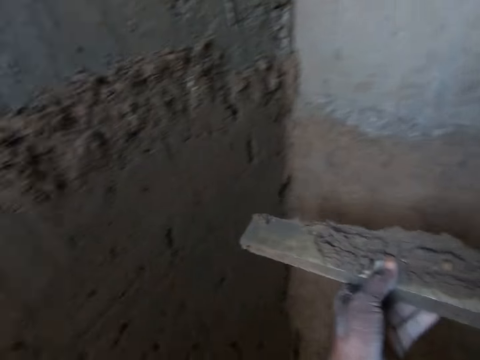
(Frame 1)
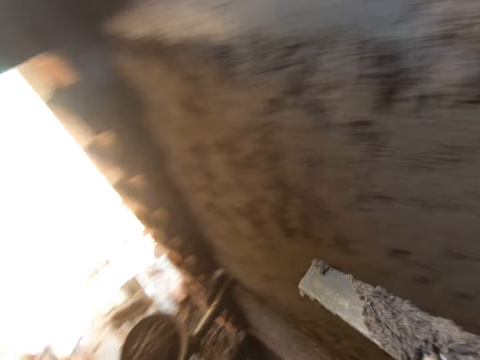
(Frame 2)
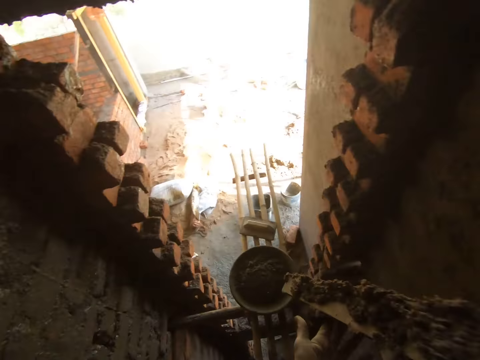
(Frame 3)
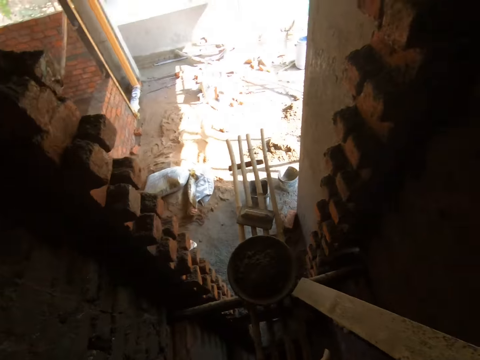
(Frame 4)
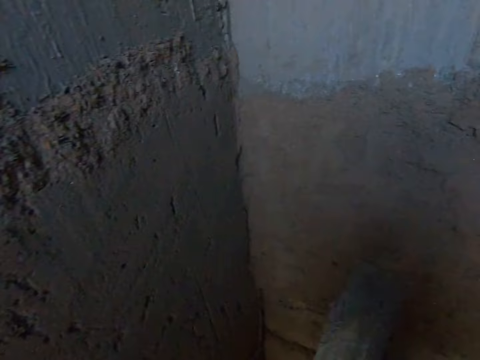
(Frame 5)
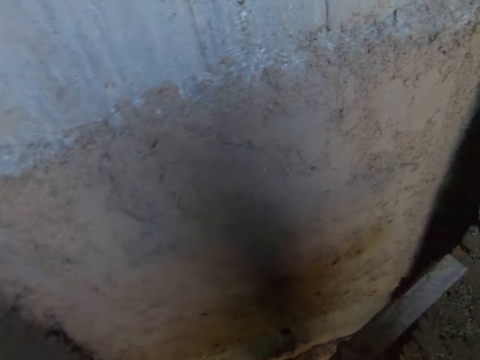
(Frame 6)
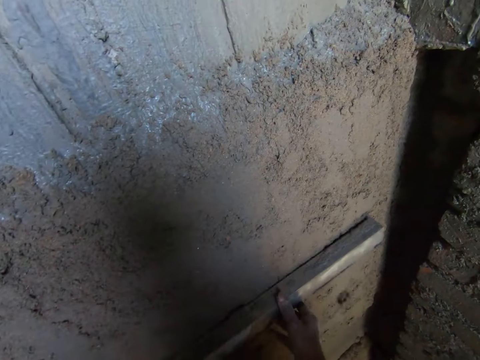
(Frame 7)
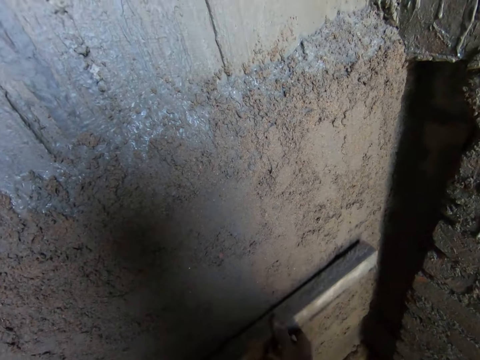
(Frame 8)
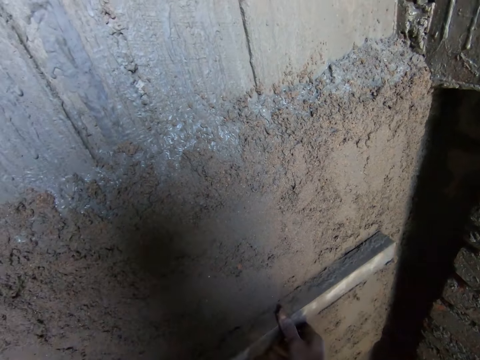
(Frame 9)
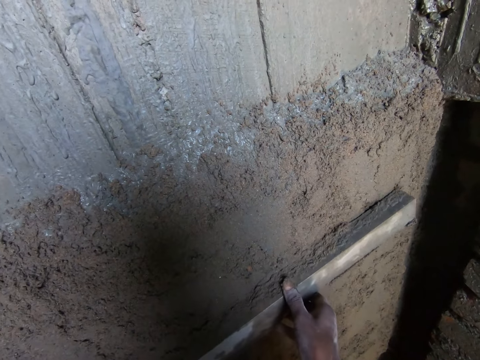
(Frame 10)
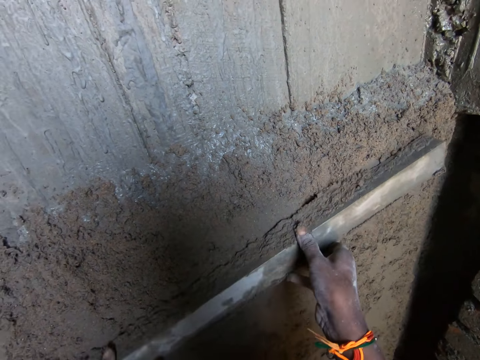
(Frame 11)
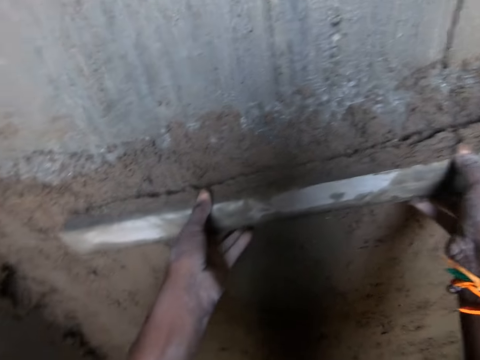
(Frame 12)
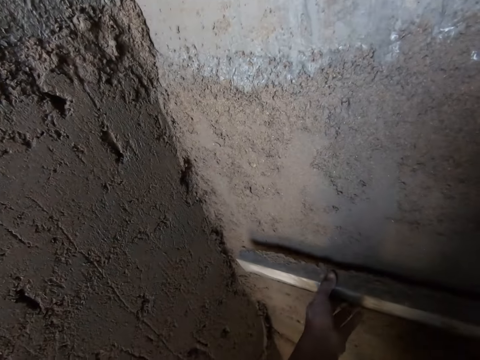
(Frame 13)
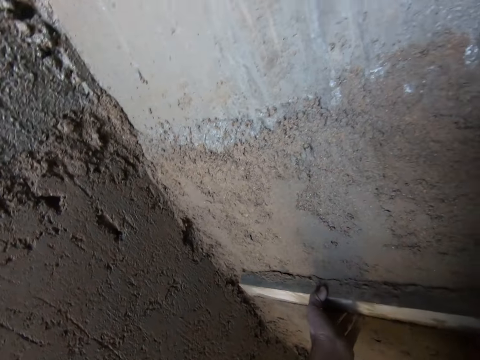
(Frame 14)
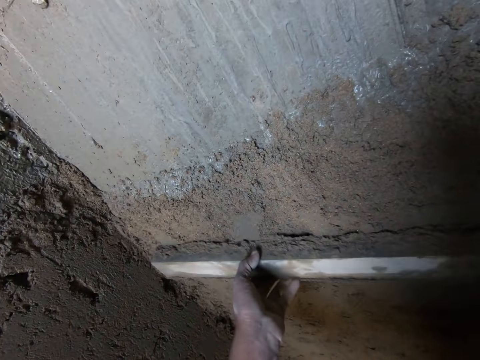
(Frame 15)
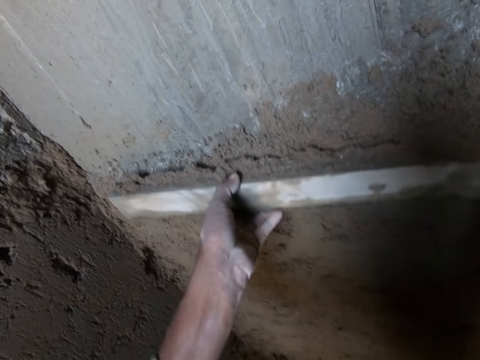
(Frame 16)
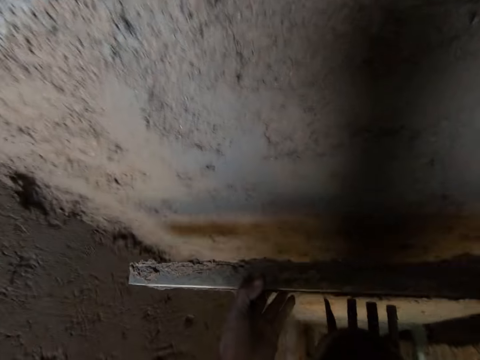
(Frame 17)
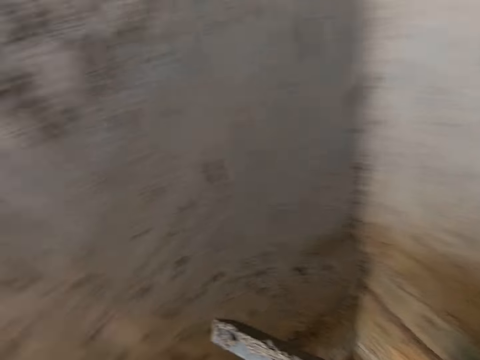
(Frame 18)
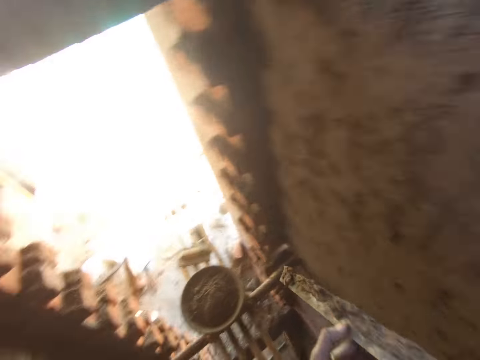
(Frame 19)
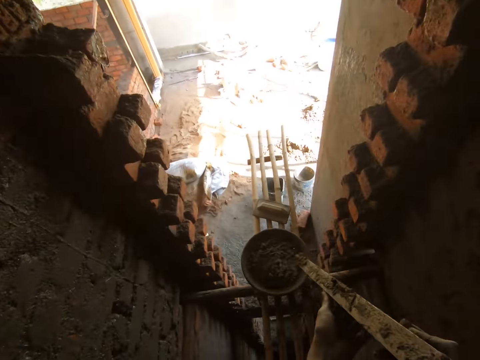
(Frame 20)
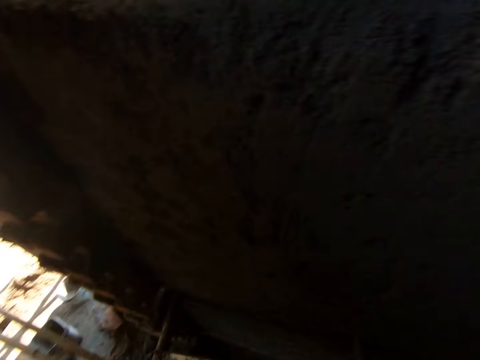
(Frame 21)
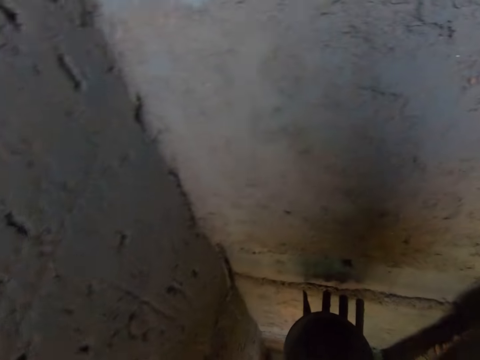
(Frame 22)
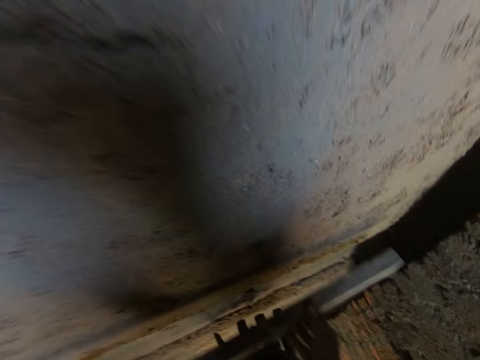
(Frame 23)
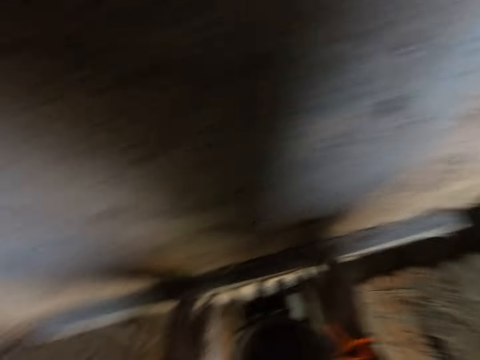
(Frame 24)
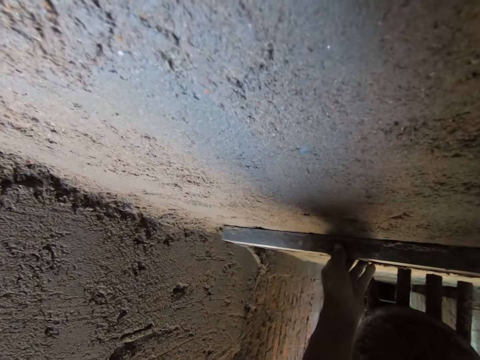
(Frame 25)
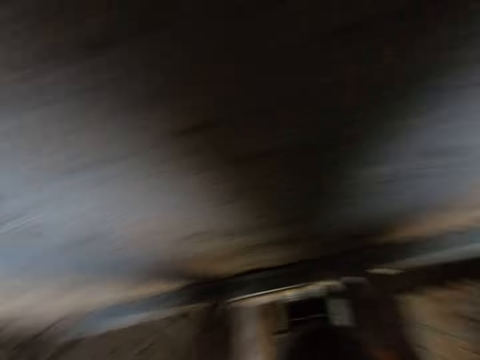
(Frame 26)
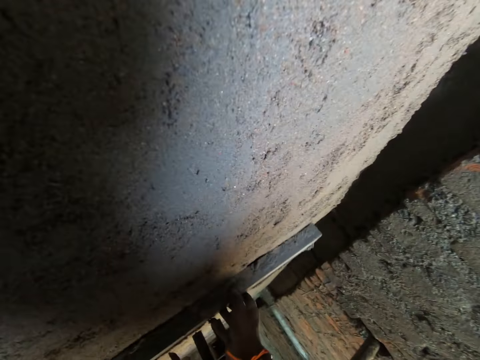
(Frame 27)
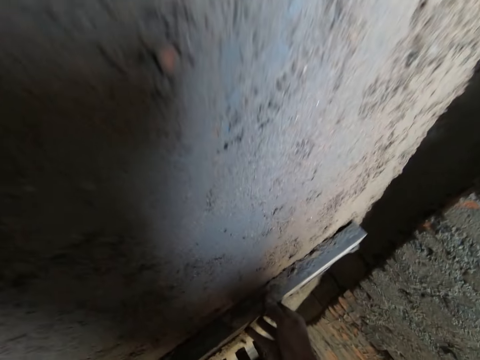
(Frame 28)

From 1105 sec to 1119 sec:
The camera wearer pours the concrete mix from the mild steel bar into the pan with his hands. He levels the concrete mix on the wall with the mild steel bar in his hands. He pours the concrete mix from the mild steel bar into the pan with his hands. He levels the concrete mix on the wall with the mild steel bar in his hands.

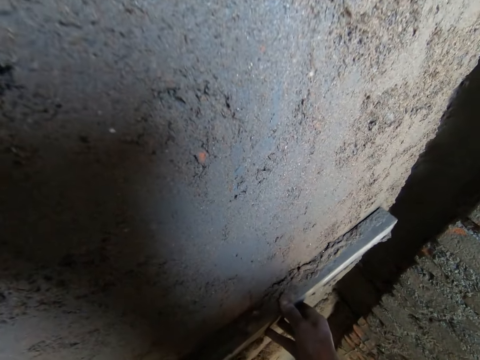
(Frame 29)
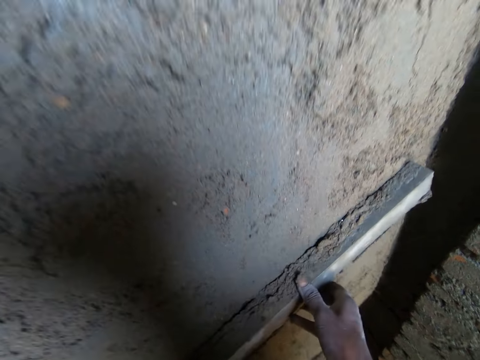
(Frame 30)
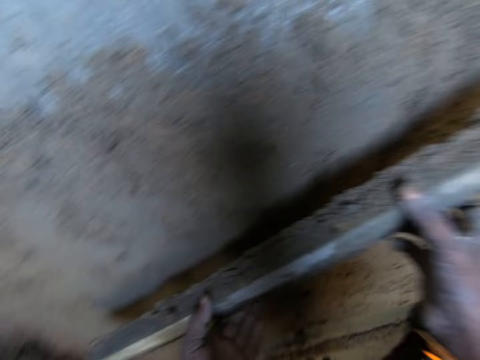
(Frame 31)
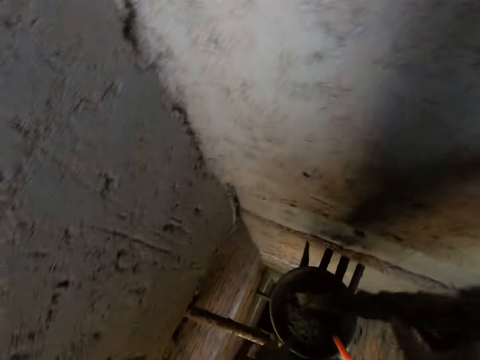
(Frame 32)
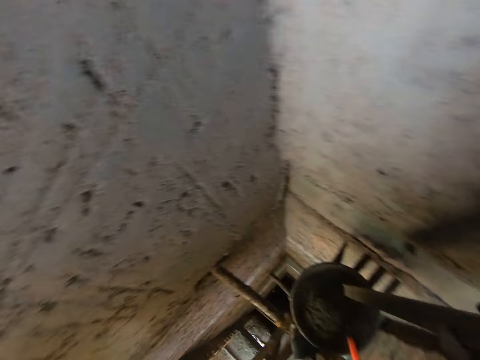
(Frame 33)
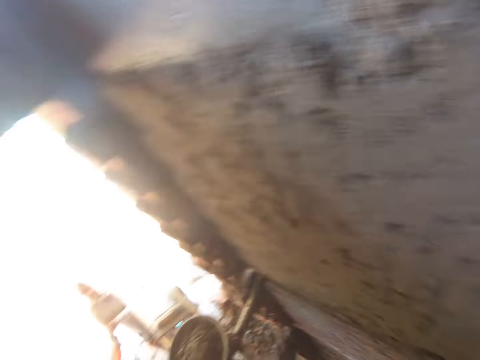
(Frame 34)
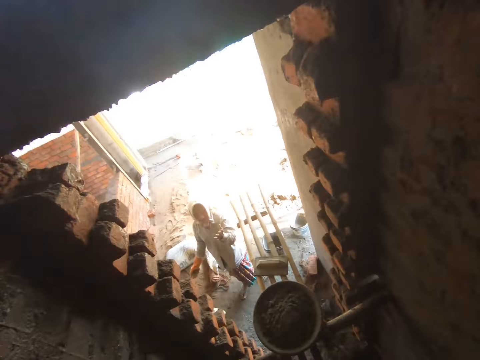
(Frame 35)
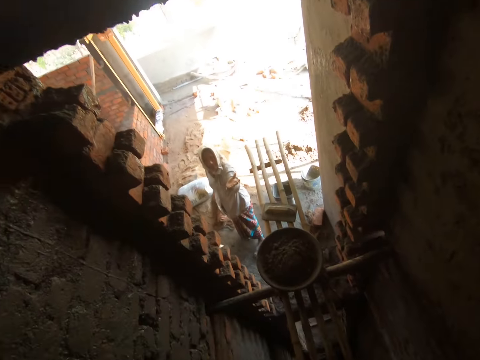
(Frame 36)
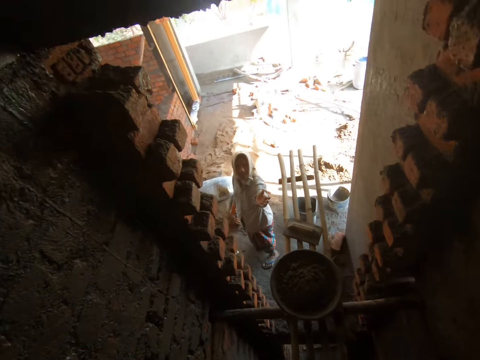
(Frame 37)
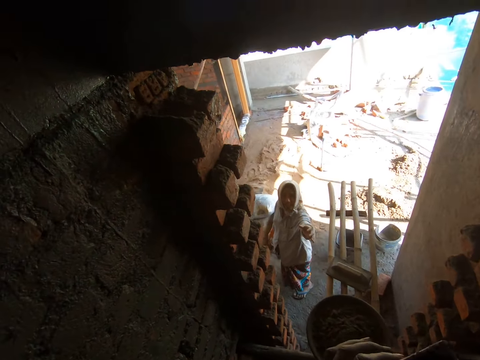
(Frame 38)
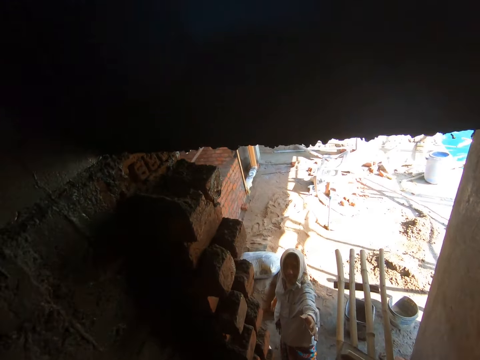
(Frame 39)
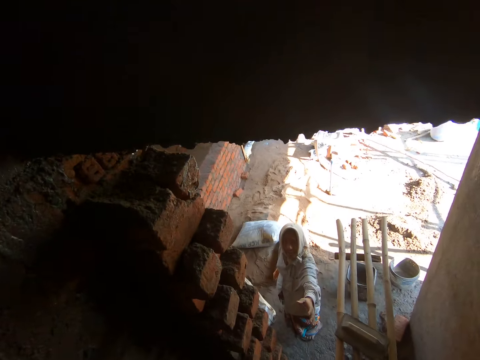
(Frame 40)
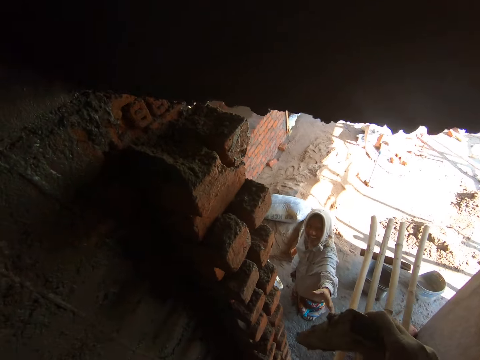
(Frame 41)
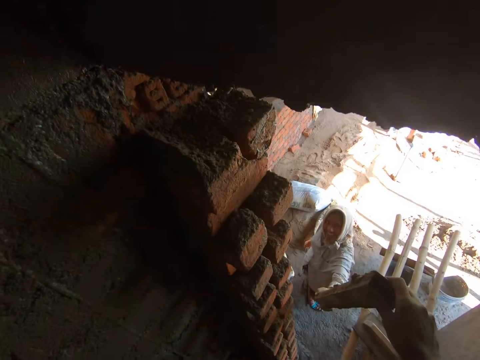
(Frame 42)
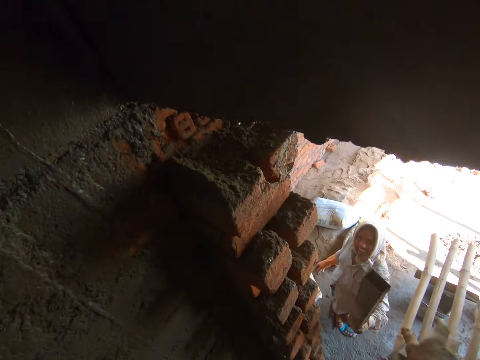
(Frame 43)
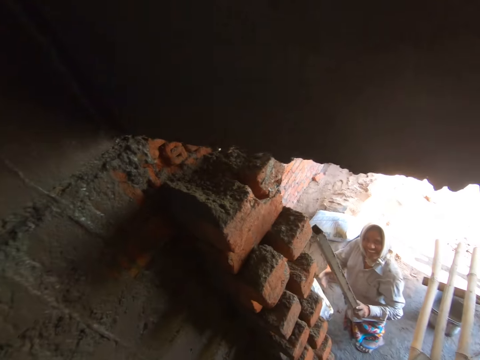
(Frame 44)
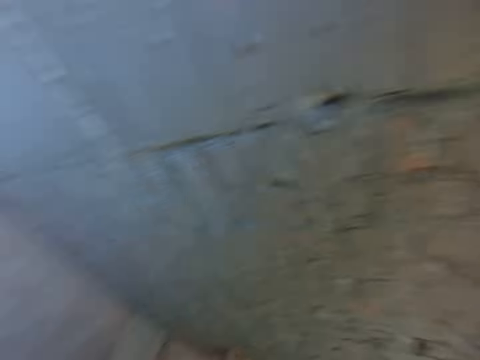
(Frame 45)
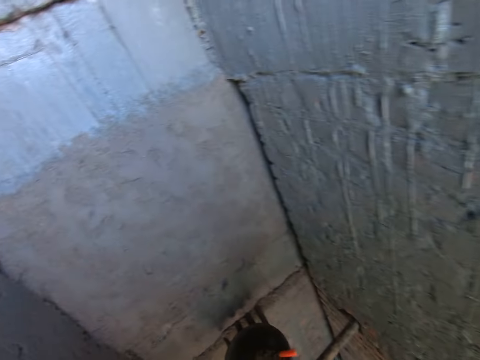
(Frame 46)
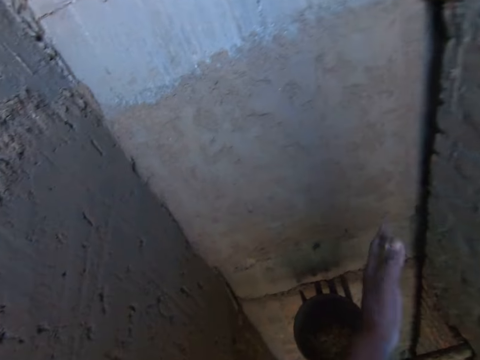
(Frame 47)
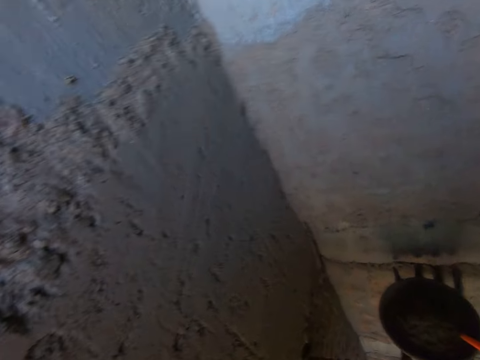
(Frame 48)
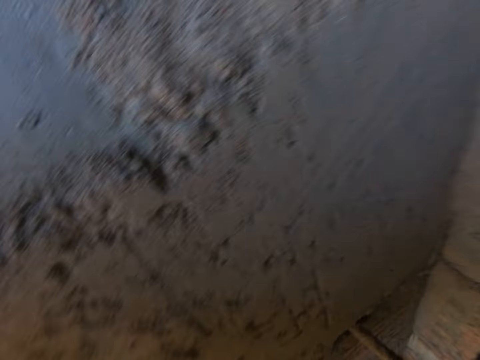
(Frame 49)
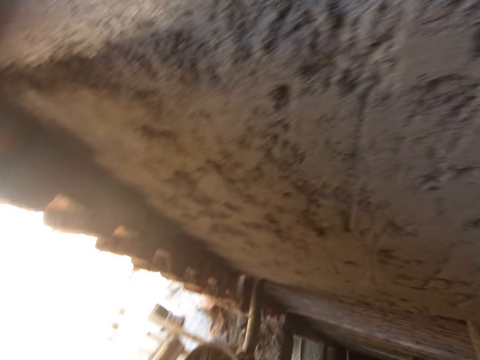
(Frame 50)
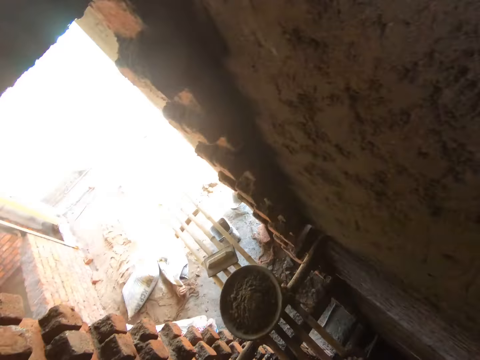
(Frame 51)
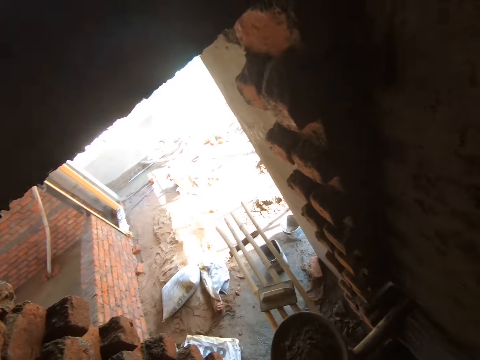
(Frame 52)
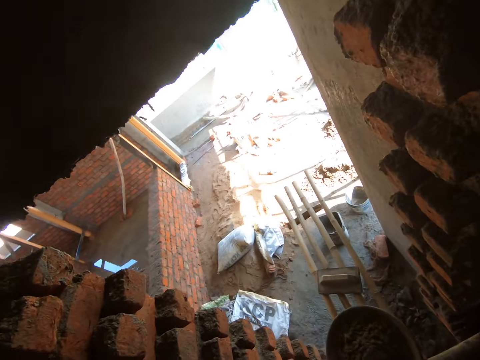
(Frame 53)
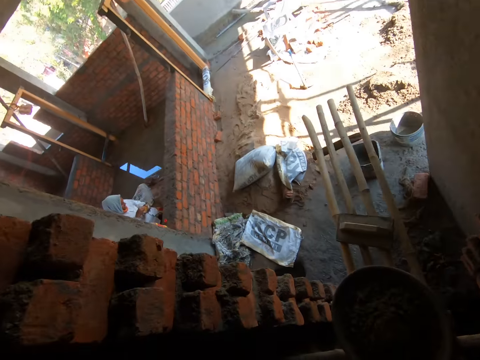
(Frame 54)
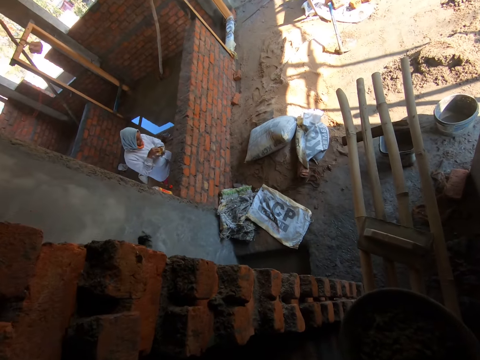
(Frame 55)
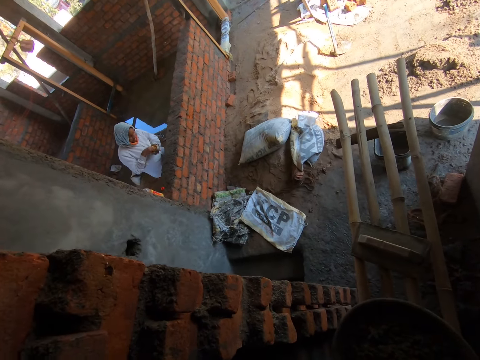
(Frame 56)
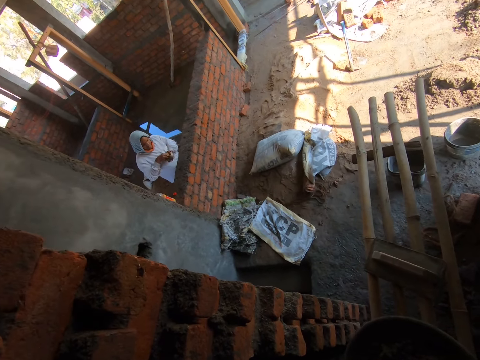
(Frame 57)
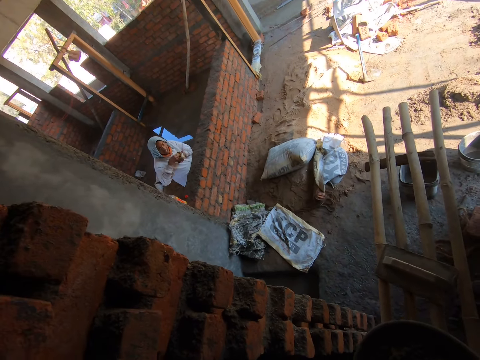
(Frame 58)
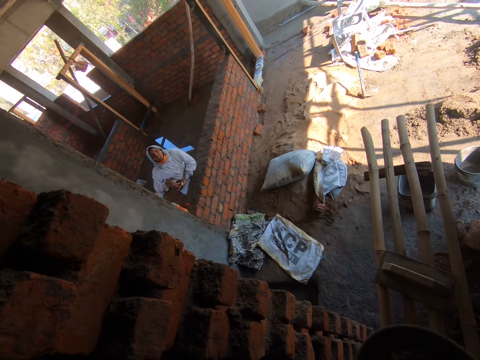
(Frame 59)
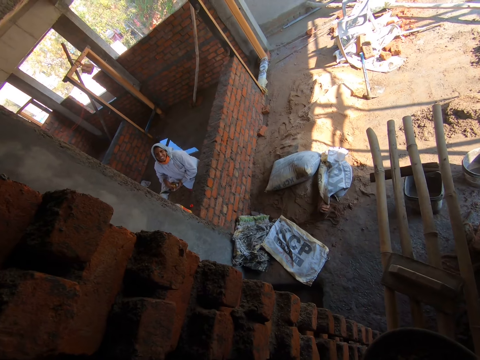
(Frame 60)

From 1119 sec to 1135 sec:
A woman interacts with the camera wearer. The camera wearer pours the concrete mix from the mild steel bar into the pan with his hands. He passes the mild steel bar to the woman. The woman picks the wood. The camera wearer looks around. The woman eats a meal from a plate in her left hand with her right hand.
